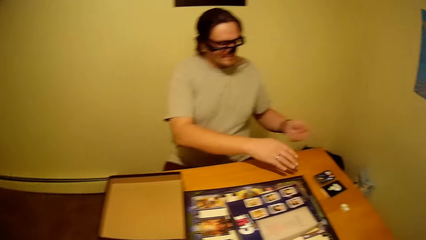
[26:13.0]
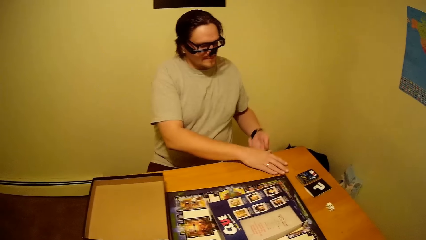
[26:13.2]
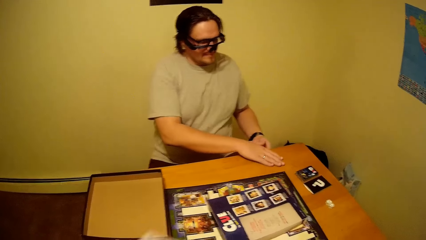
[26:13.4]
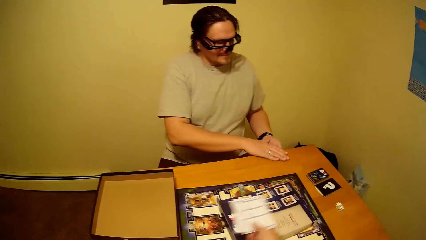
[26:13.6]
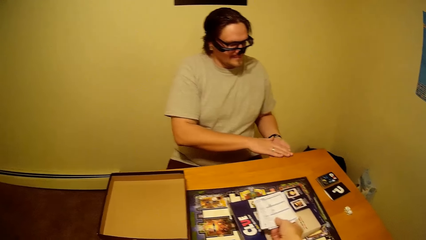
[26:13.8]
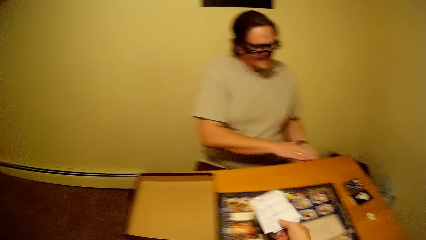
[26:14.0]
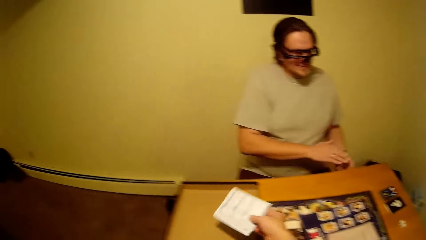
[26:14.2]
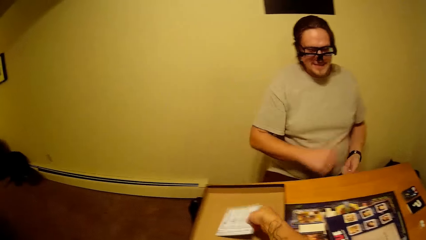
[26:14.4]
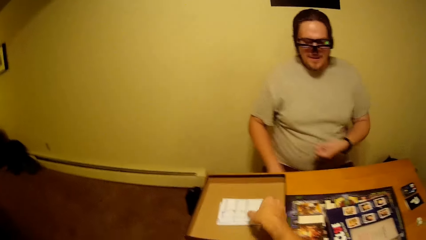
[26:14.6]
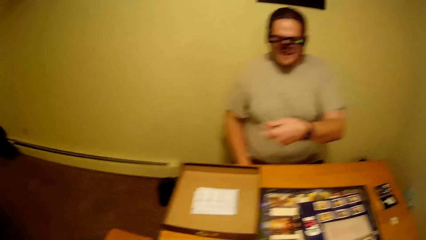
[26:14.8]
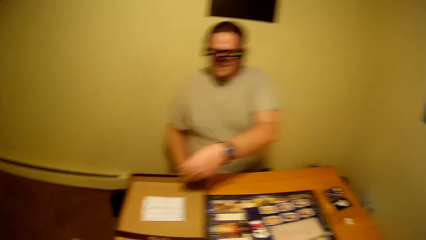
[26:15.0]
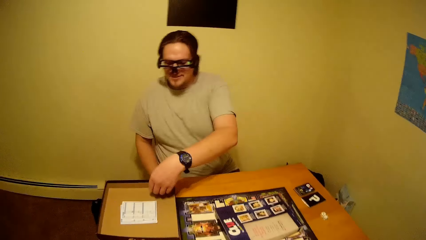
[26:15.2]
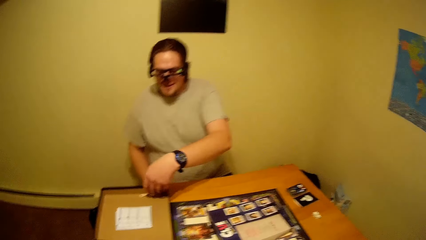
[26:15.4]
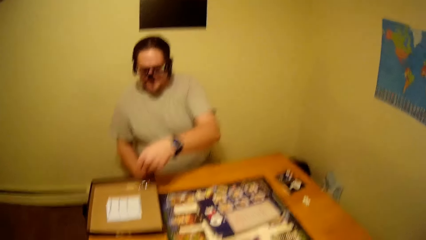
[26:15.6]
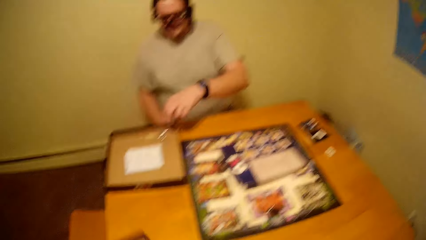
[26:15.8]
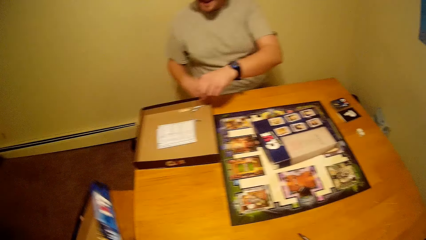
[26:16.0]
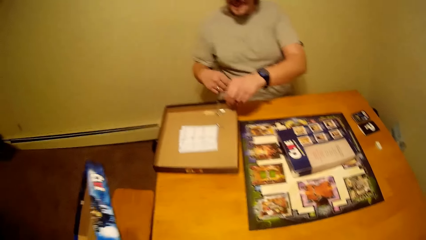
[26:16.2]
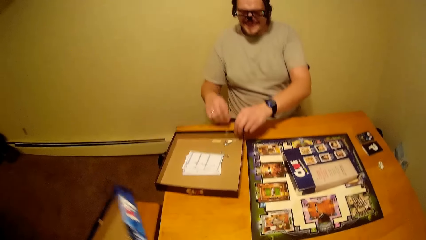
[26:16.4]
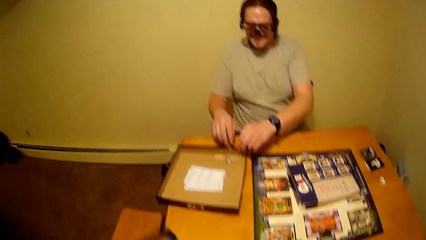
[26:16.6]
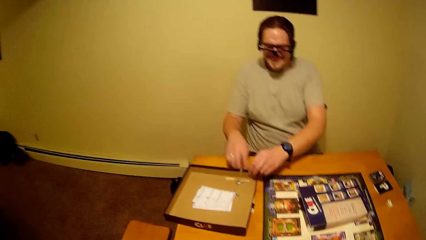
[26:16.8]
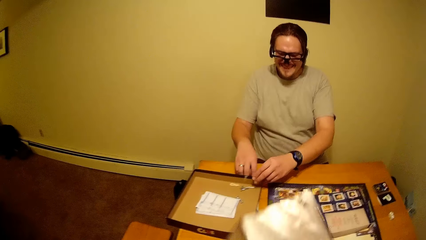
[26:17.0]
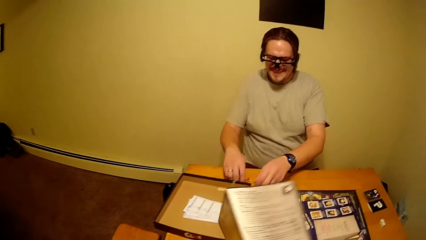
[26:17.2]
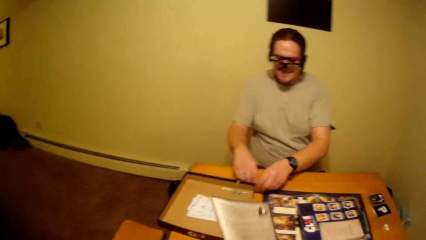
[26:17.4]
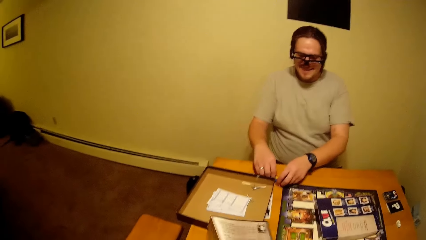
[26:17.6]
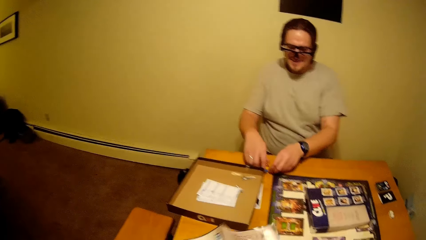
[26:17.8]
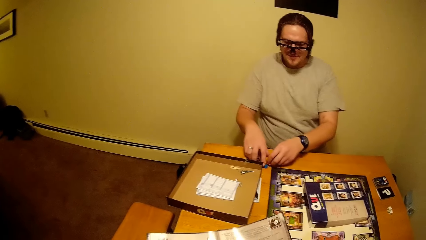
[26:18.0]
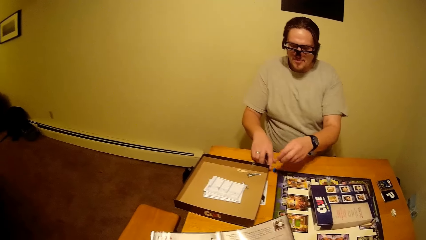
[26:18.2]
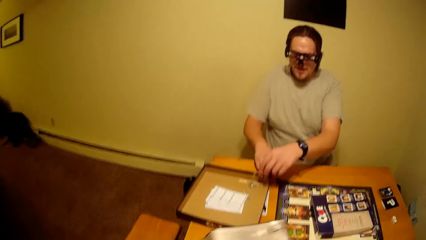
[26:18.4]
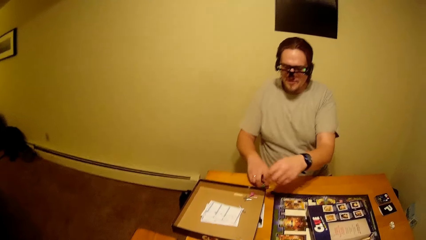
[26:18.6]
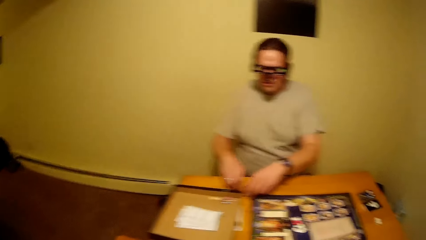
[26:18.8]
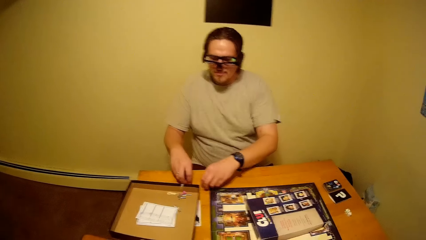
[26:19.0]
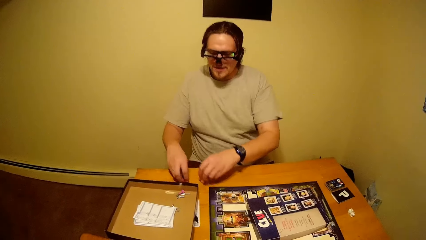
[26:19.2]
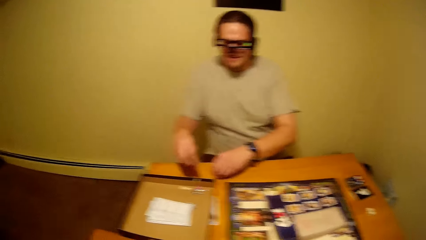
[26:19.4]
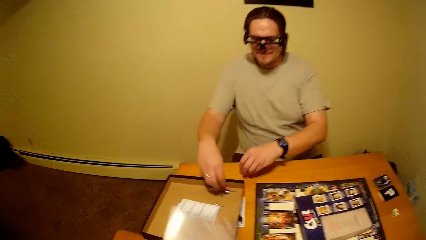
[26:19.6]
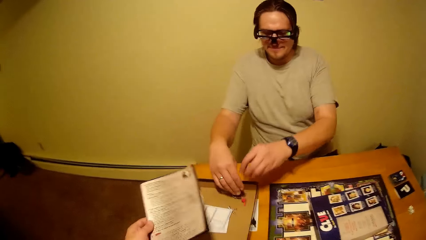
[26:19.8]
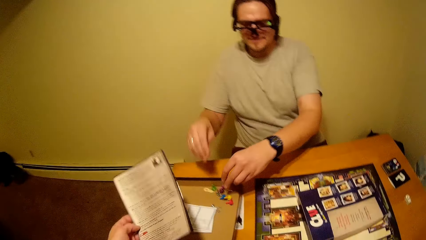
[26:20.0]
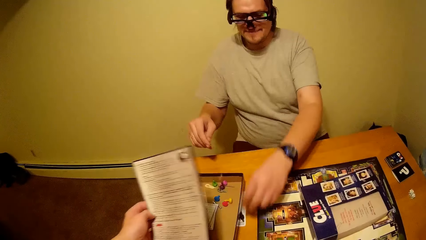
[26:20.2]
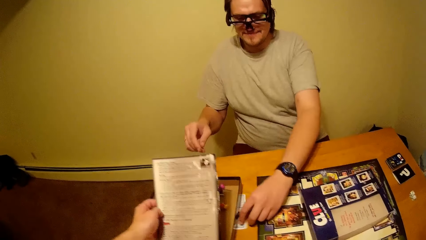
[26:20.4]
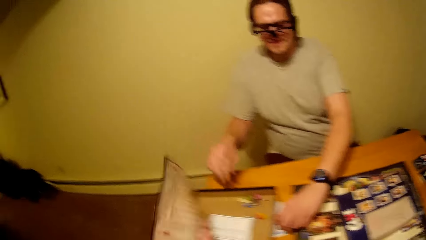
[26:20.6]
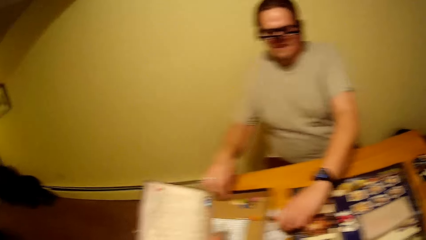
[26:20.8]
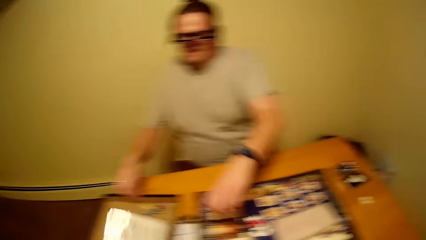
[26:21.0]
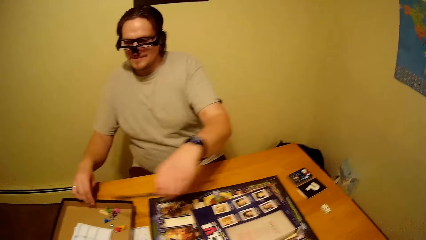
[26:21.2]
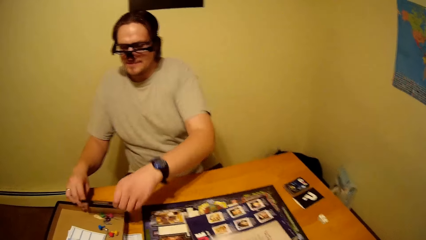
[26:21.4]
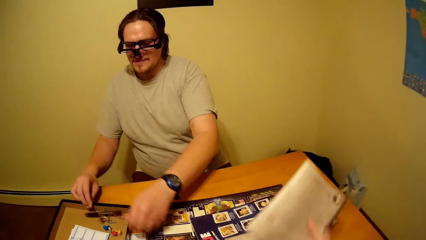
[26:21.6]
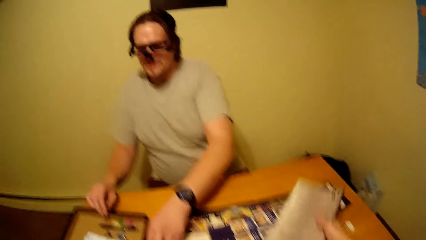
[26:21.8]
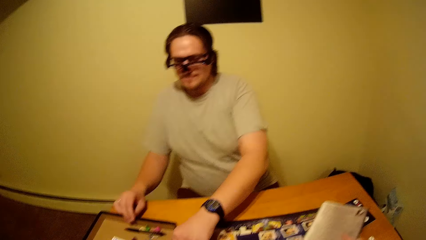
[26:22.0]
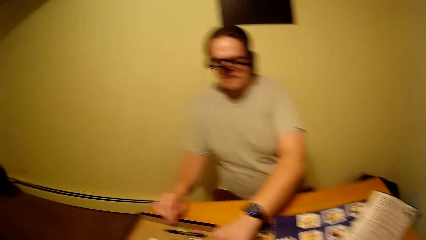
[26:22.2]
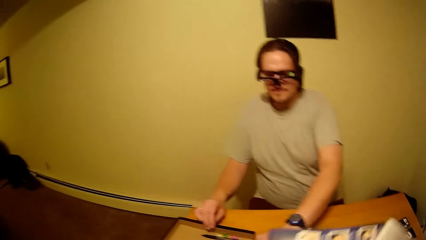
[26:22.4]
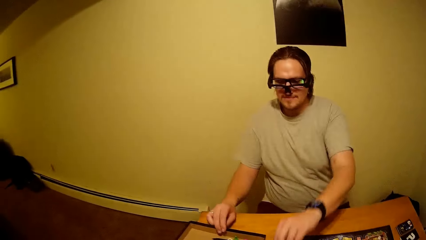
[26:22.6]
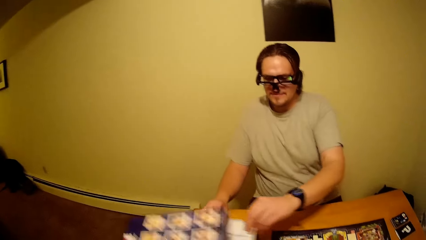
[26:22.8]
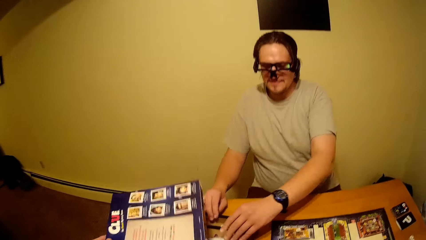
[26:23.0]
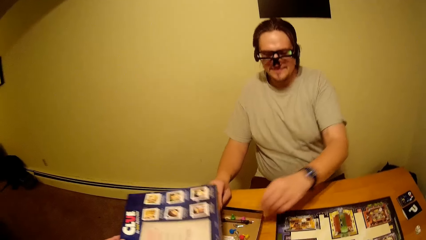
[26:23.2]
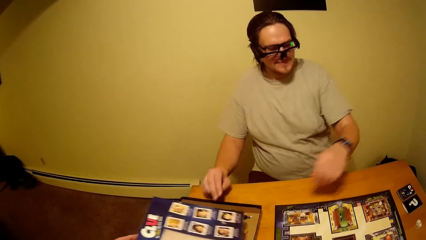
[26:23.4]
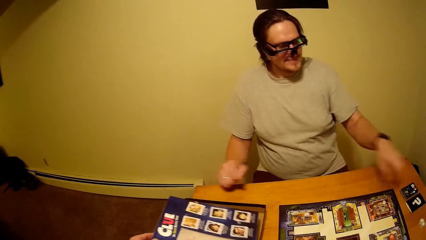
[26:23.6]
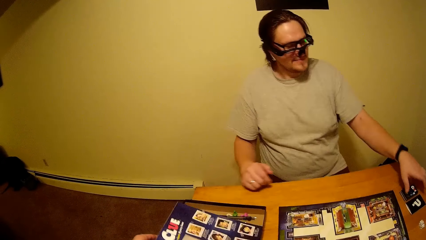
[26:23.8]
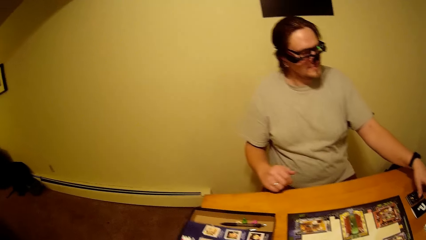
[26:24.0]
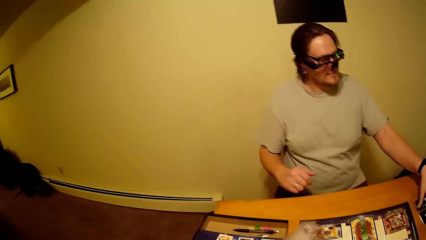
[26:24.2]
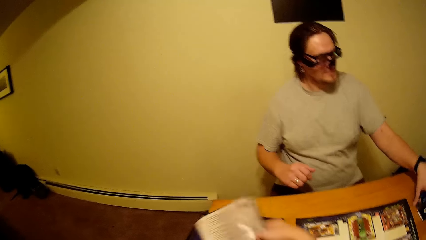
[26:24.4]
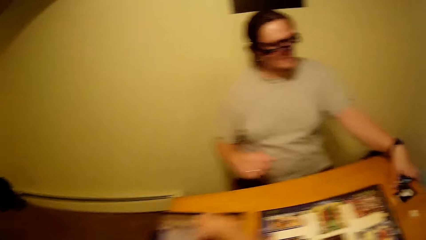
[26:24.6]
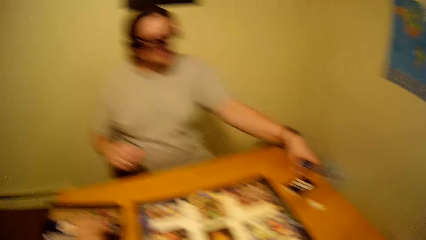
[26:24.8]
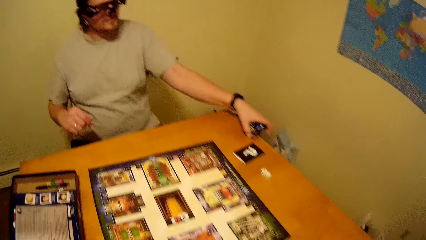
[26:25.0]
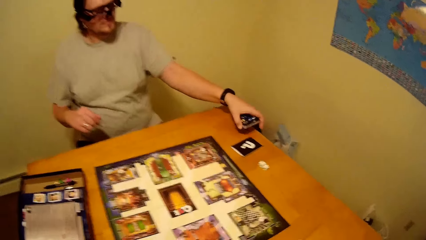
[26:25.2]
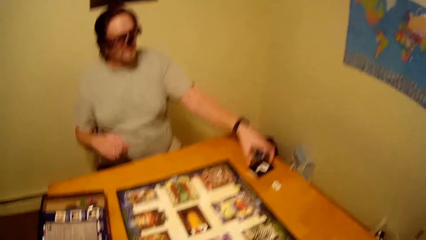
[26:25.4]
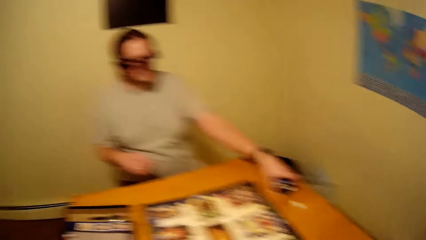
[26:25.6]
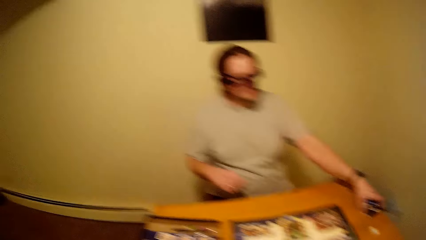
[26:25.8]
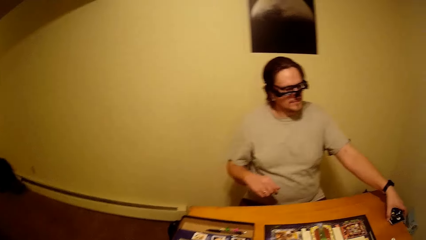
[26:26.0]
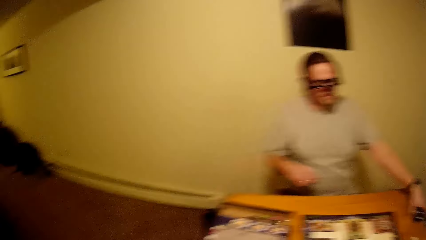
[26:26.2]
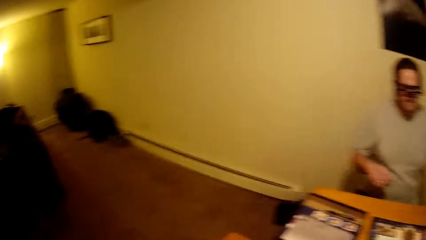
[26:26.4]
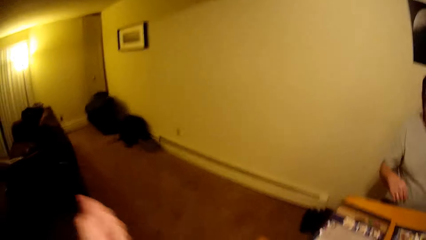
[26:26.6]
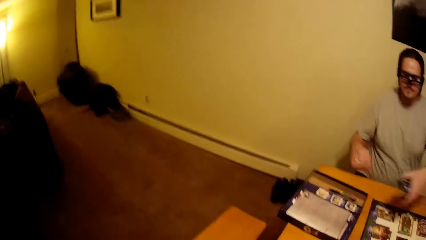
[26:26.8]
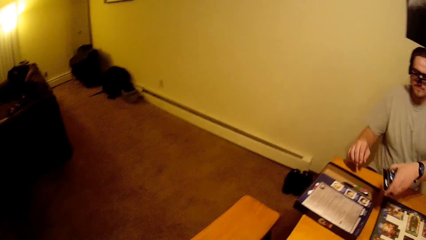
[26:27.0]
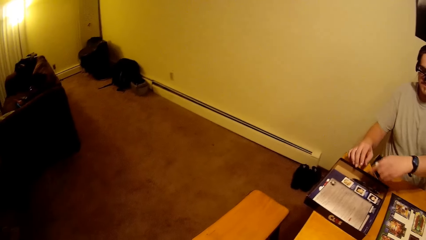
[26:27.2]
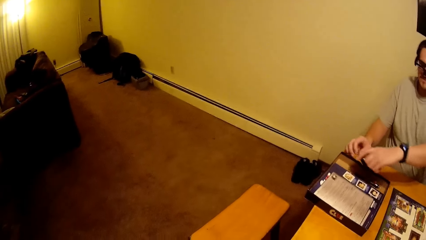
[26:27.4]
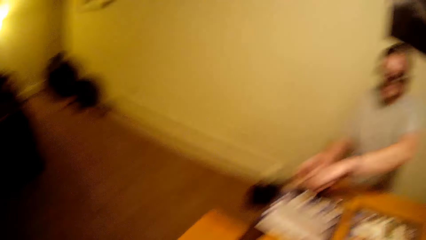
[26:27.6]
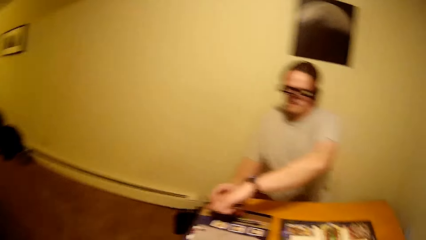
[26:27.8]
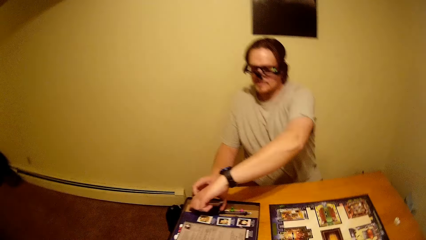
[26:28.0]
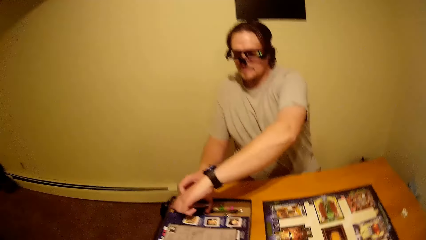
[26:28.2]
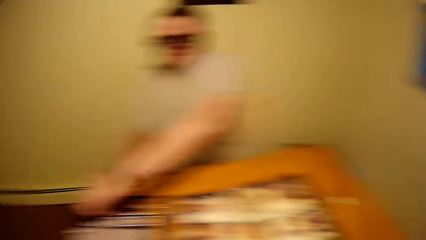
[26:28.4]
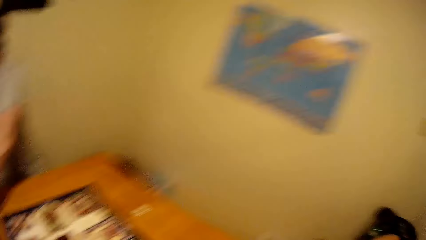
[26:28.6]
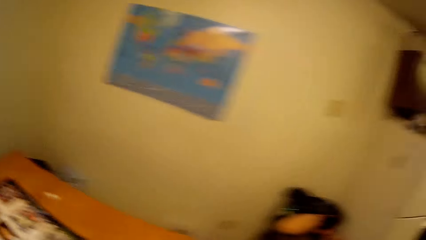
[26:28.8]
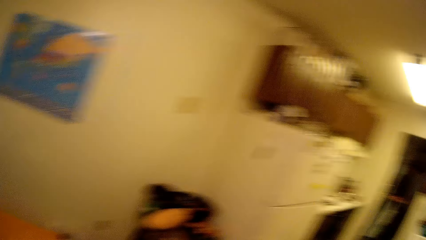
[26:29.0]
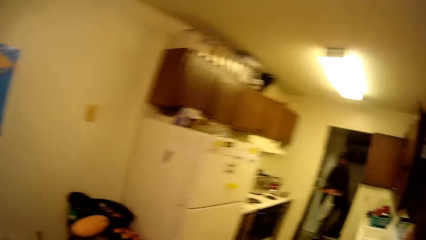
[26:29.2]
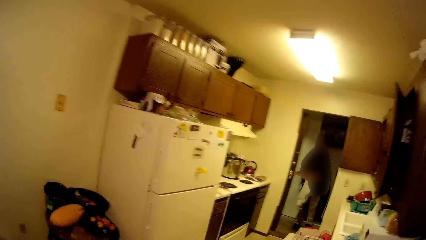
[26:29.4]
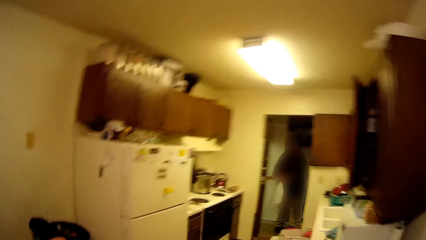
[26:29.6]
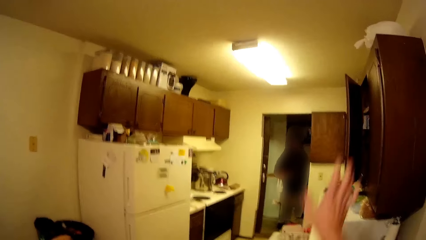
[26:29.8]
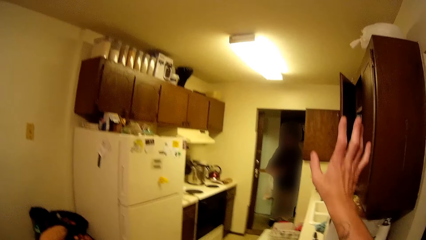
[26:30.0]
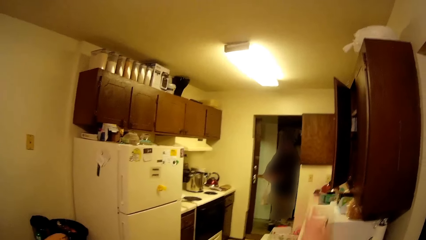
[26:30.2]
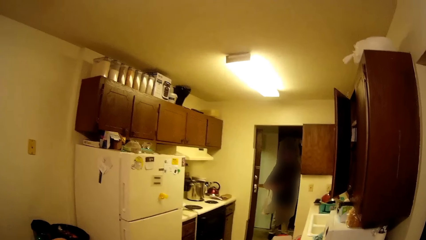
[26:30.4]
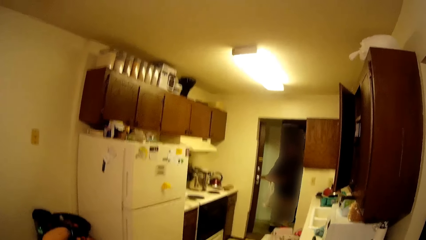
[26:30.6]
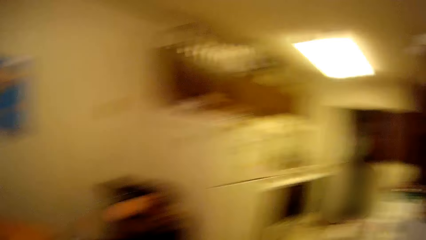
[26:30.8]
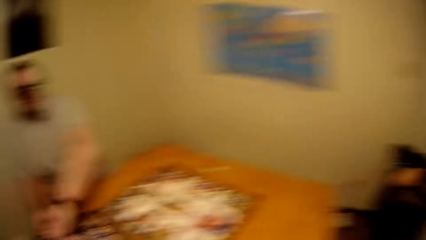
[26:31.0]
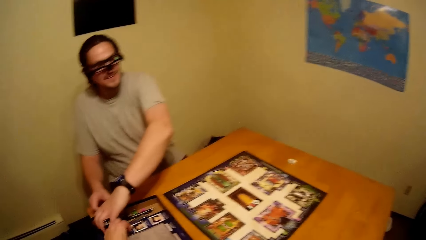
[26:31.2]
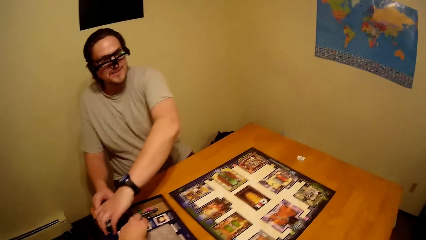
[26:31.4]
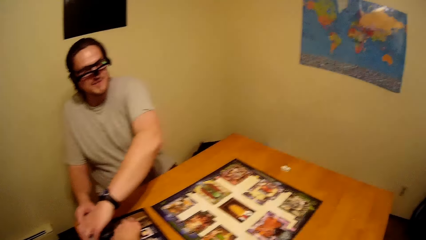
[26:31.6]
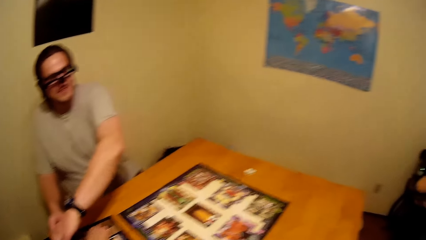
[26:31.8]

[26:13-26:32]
A man picks up strings. The camera wearer places paper on the opened box. They hold a piece of paper. The man puts the board game chips on the table. He puts game tools in the box. The camera wearer waves at a person.
